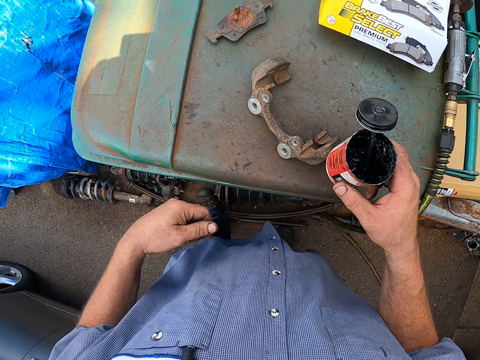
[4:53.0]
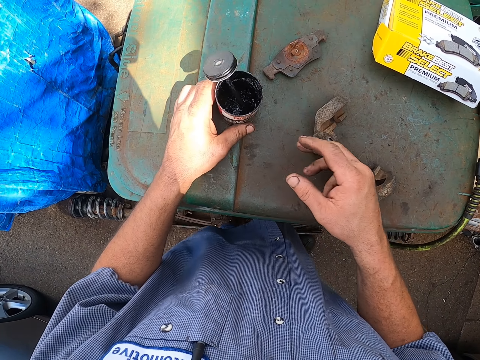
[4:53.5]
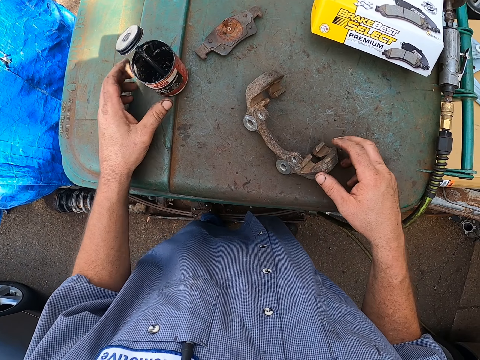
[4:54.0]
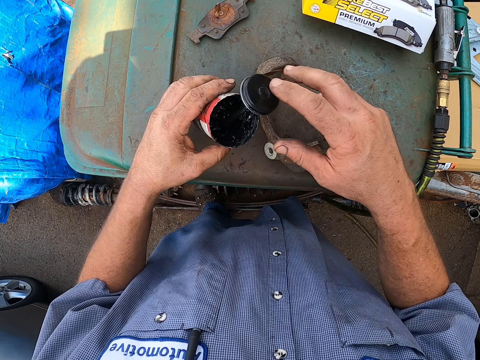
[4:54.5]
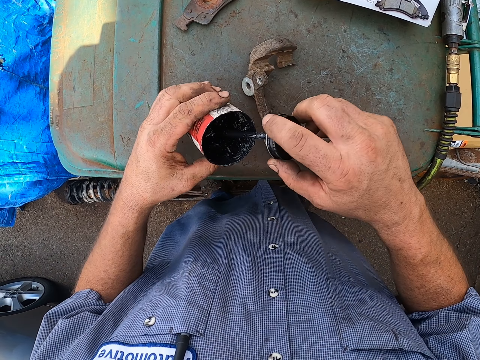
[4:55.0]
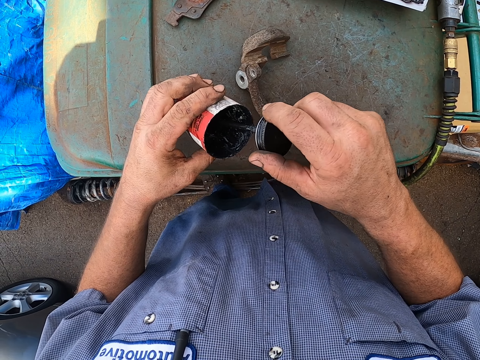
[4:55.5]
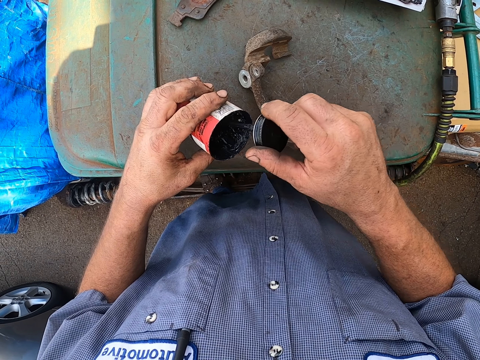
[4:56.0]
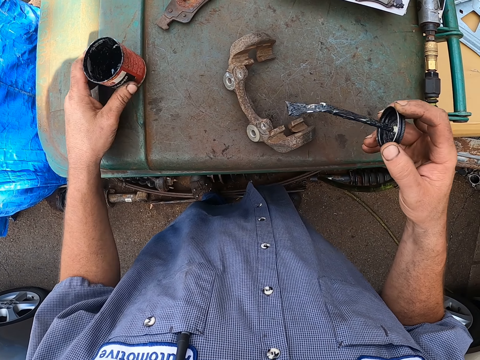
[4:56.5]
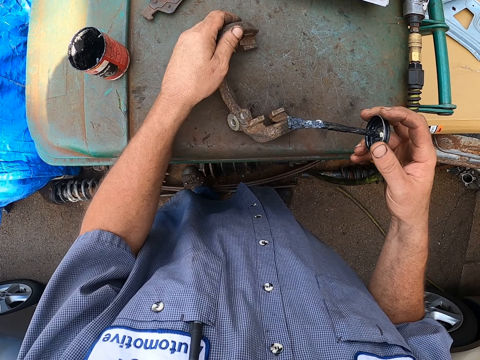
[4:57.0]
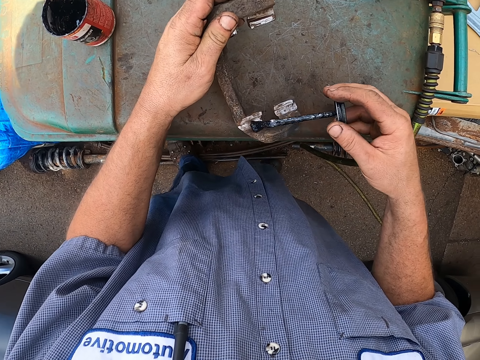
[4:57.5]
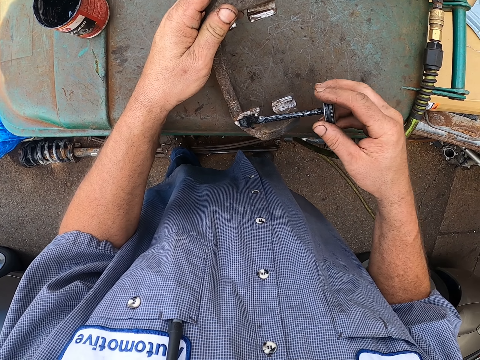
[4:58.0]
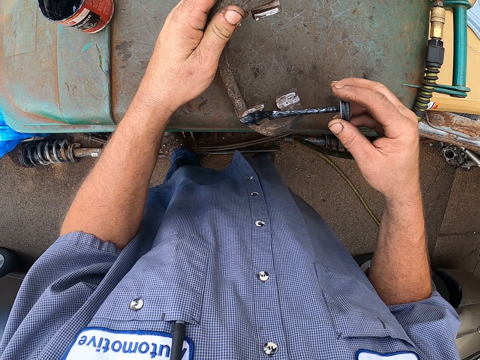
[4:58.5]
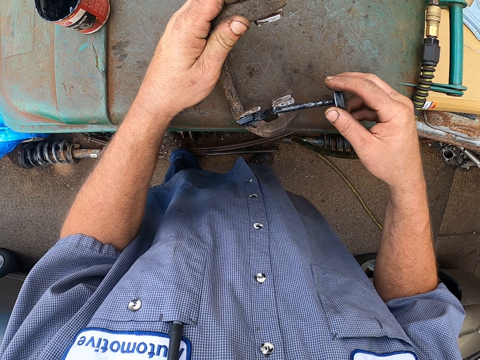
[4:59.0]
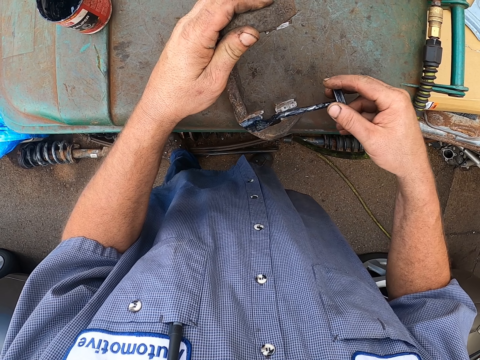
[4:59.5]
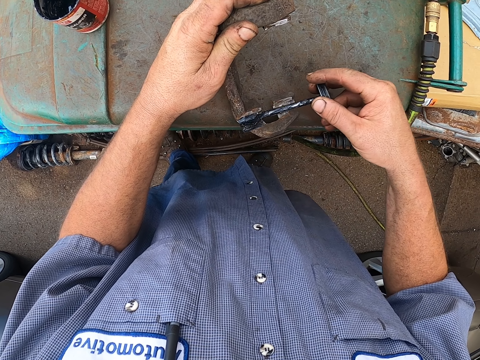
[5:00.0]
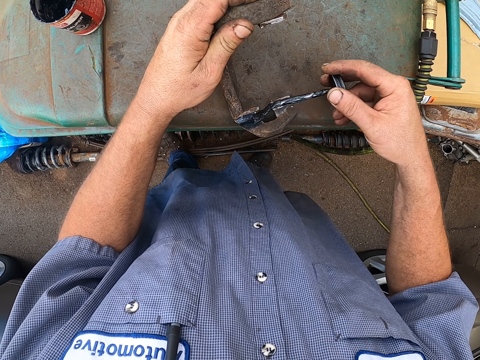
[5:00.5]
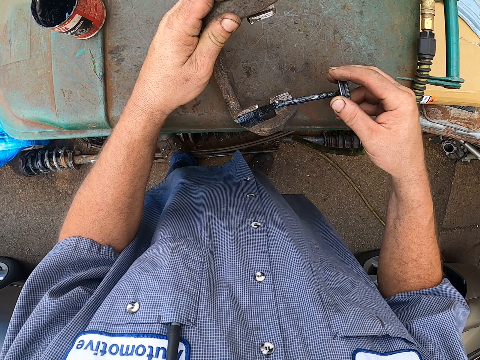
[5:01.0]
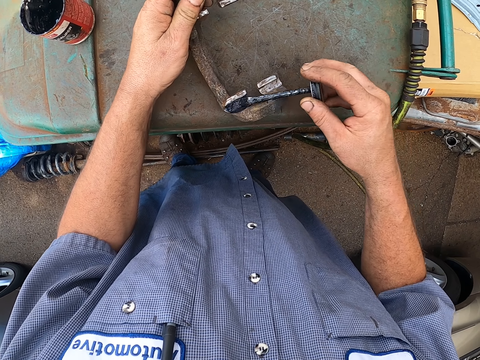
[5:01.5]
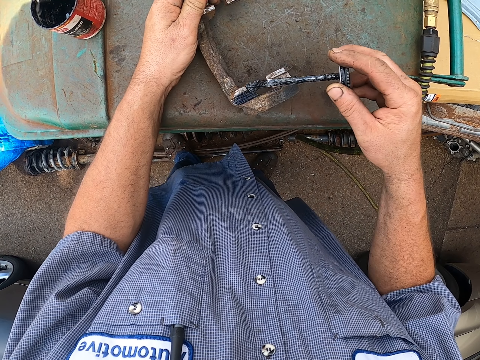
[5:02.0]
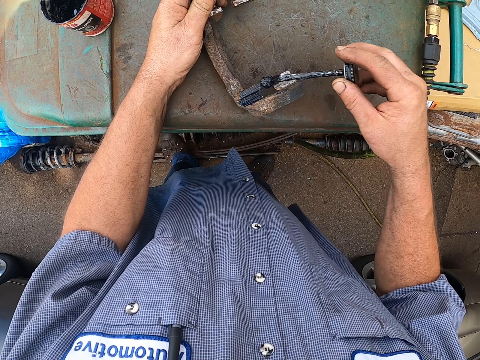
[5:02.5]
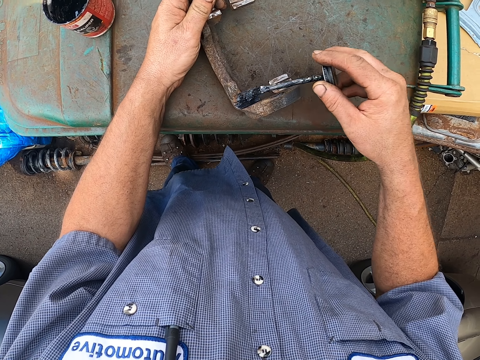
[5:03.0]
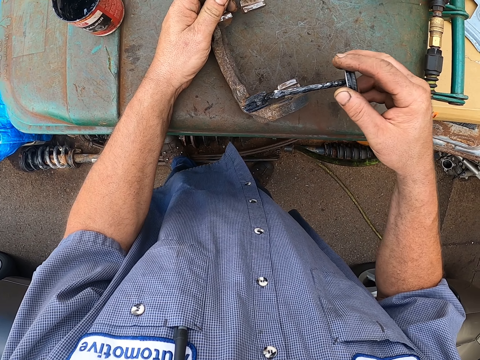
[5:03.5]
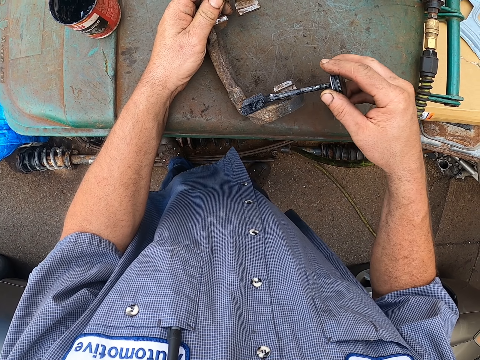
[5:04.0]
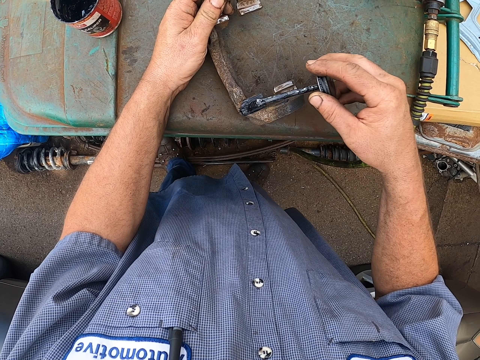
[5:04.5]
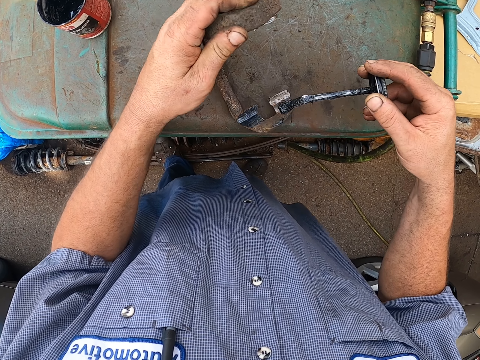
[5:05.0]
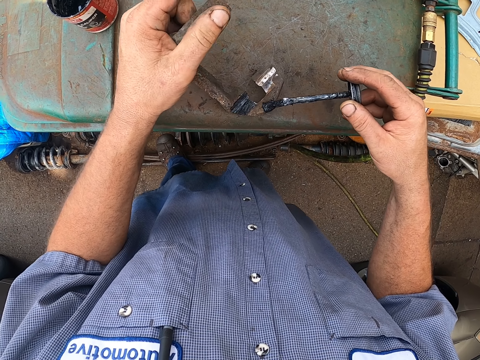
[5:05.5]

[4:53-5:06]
The camera wearer puts something on the steel. They hold the grease oil. They pick up a metal. They take the grease oil. They apply the grease on the metal.

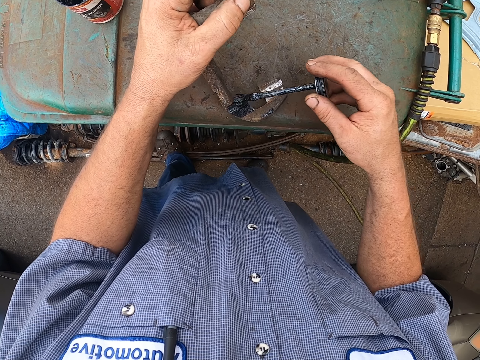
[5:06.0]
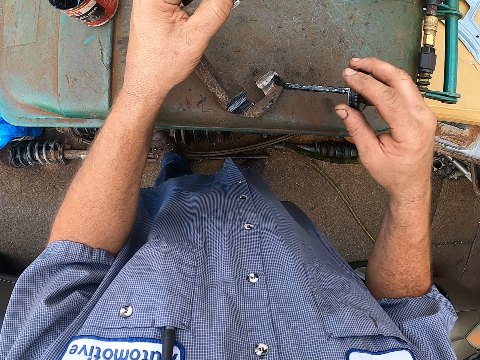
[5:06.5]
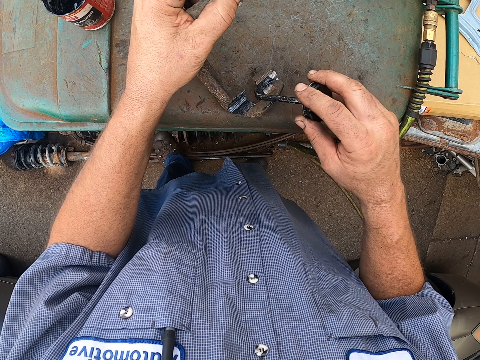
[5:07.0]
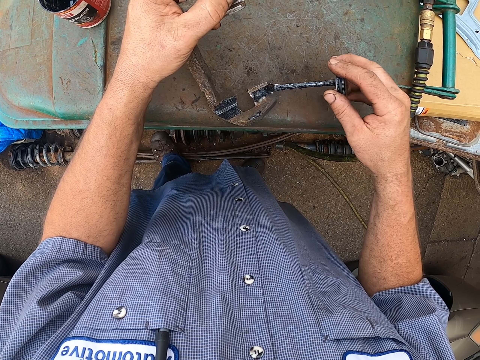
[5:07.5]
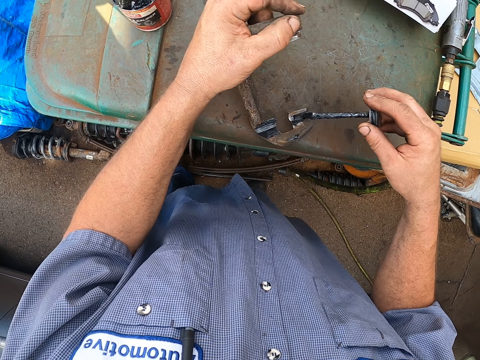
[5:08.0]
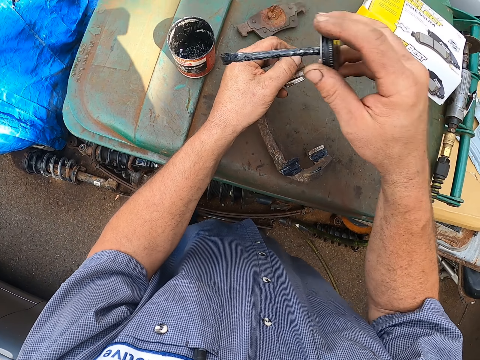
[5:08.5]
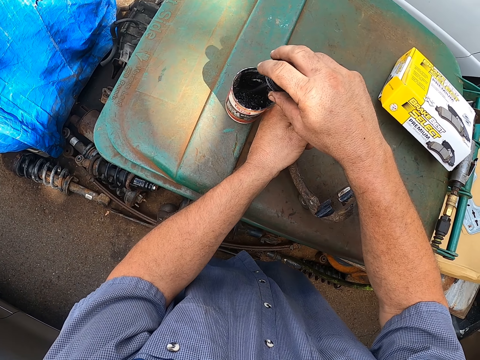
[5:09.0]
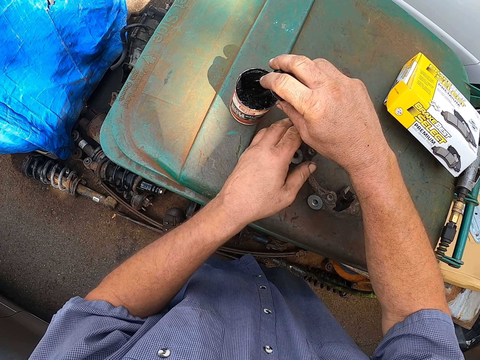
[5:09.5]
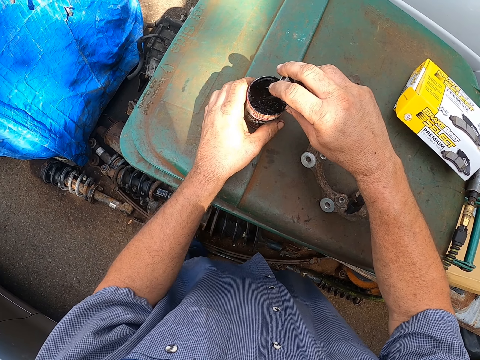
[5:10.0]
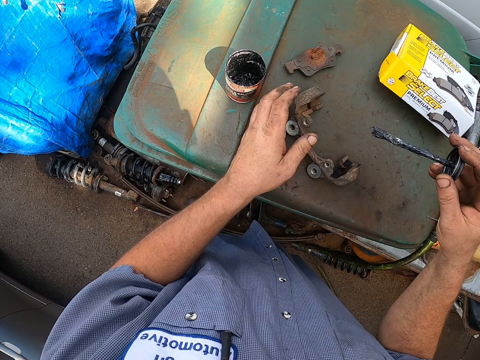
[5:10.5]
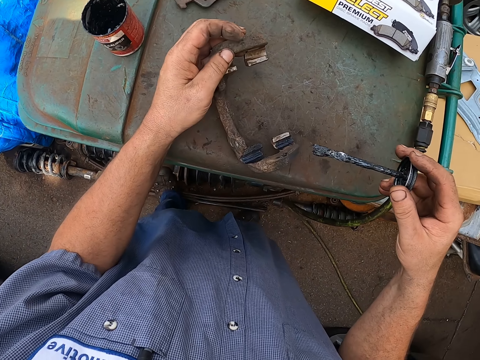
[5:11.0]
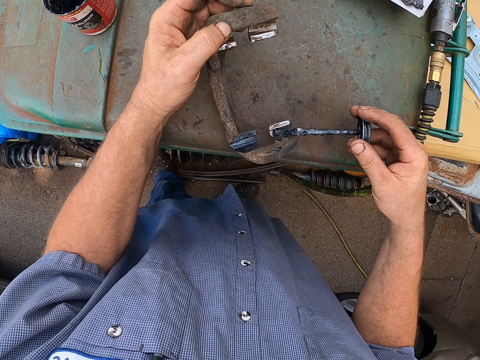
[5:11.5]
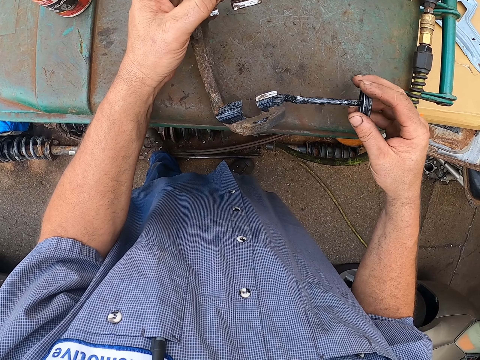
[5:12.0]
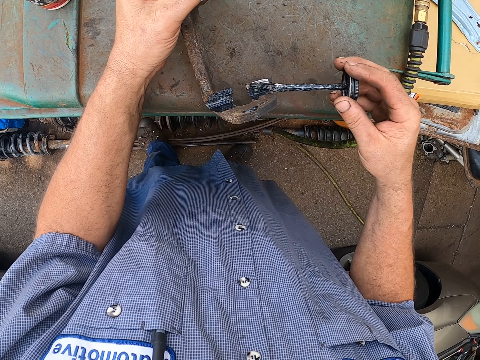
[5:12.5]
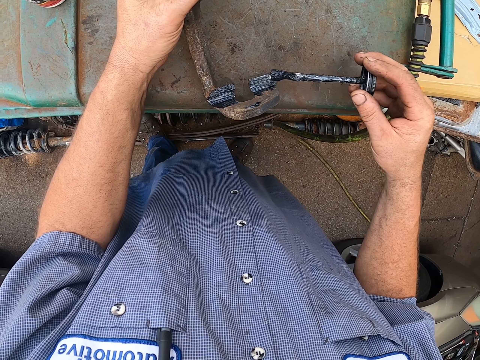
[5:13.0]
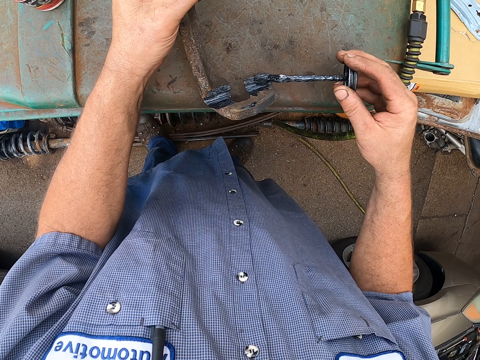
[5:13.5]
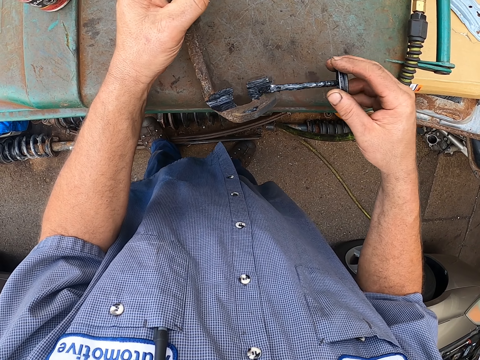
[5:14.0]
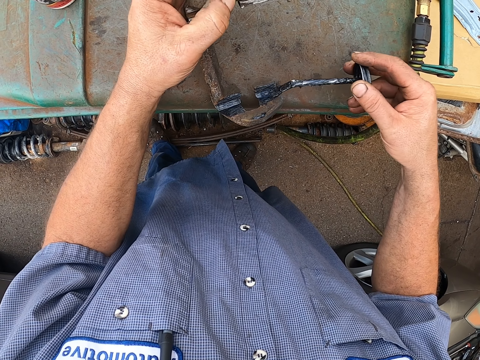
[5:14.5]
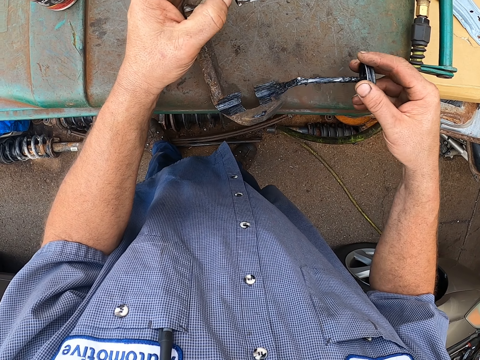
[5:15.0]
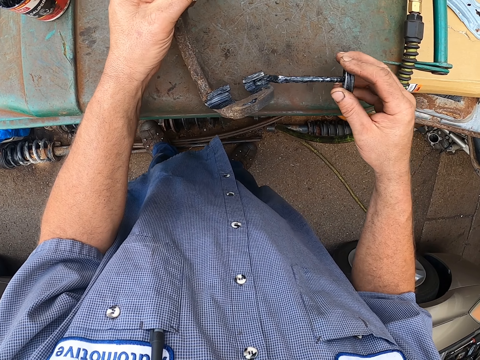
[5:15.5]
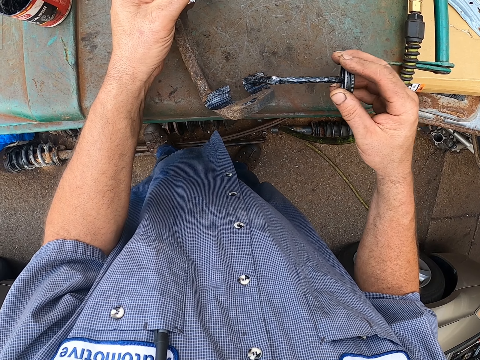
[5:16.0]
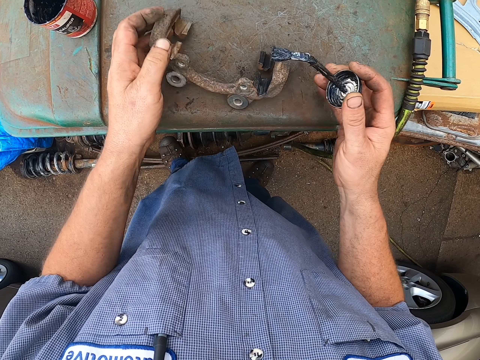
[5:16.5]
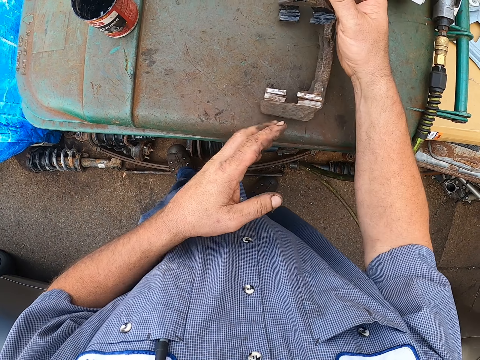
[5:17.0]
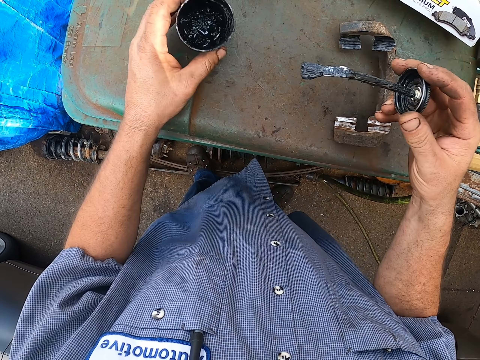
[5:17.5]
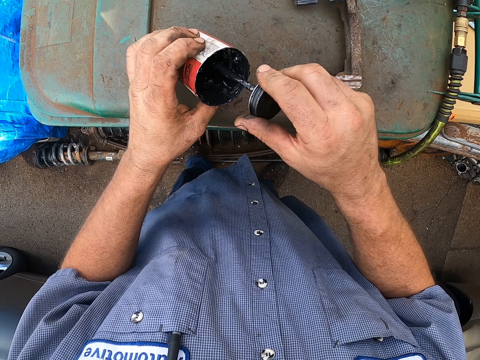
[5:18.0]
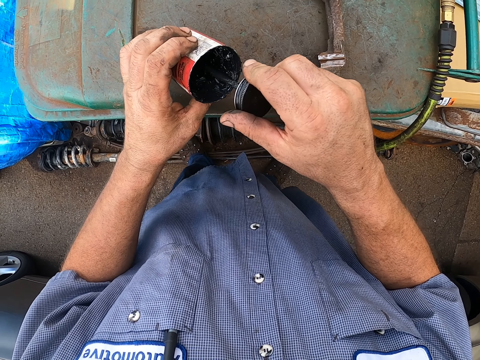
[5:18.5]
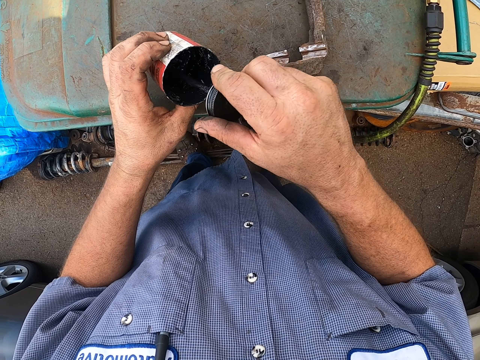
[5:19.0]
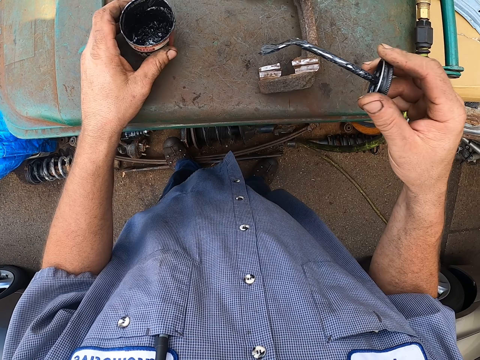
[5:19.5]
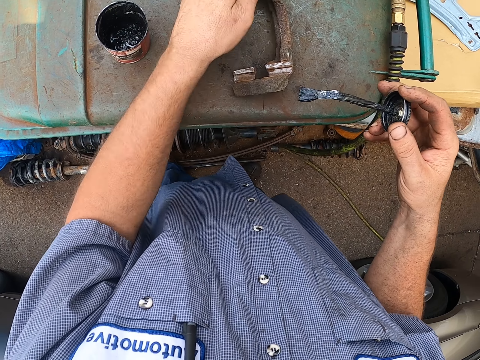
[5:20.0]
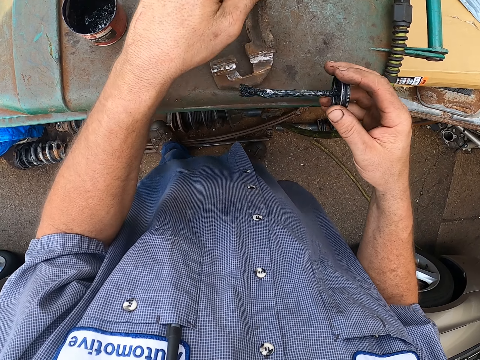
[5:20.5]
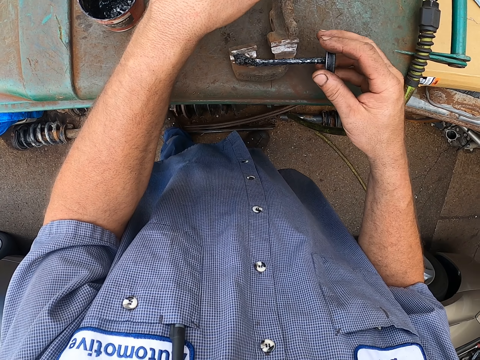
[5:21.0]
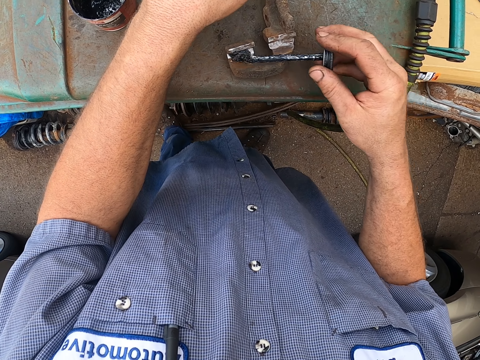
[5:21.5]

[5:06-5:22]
The camera wearer dips the brush in the paint. They take the grease oil. They pick the metal. They apply the oil on the metal. They rotate the metal. They pick the grease tin. They take the grease oil, dip the brush in the paint and pick the metal.
